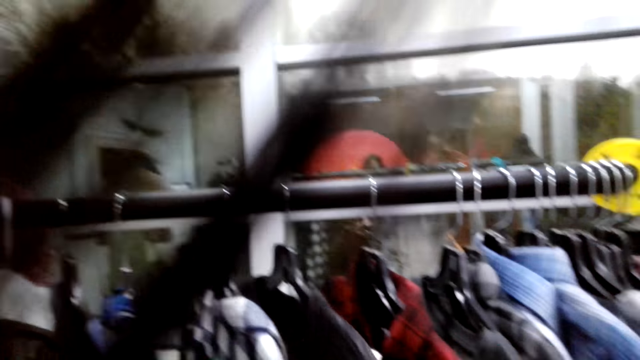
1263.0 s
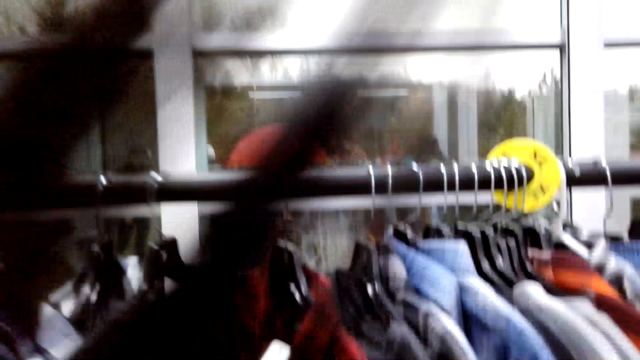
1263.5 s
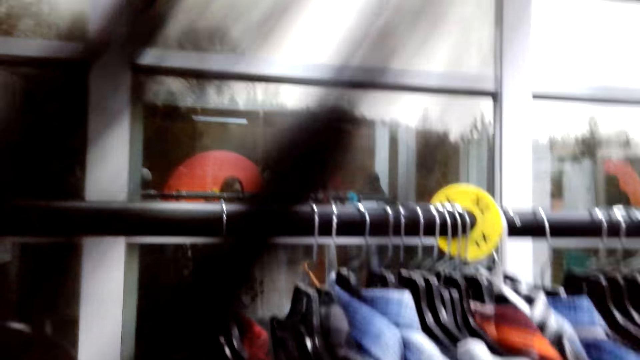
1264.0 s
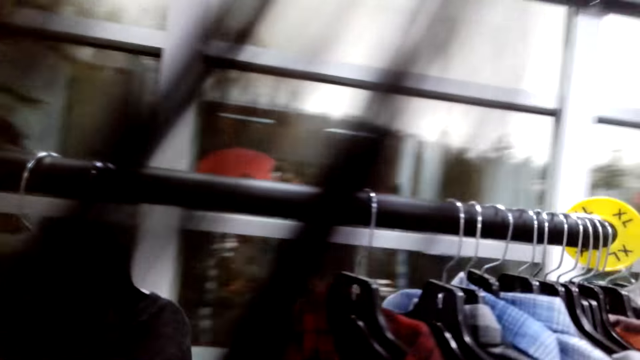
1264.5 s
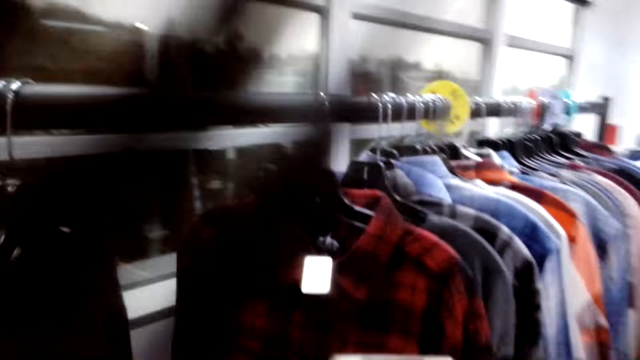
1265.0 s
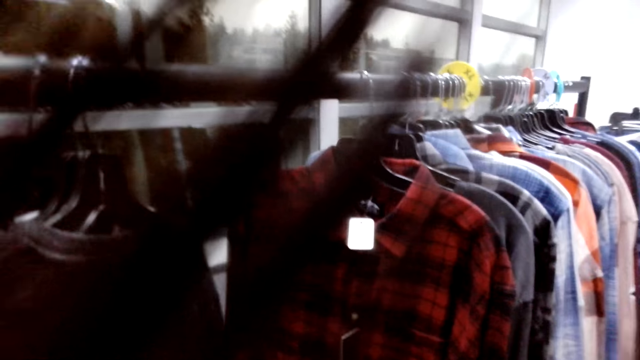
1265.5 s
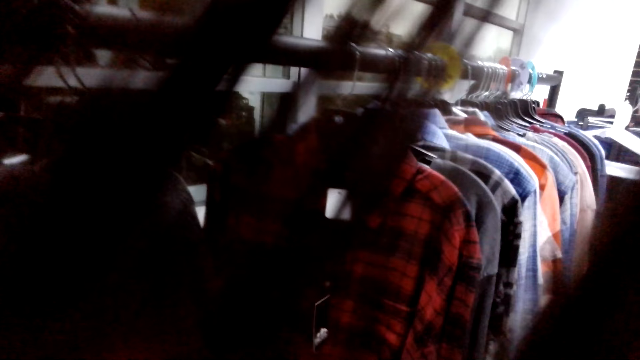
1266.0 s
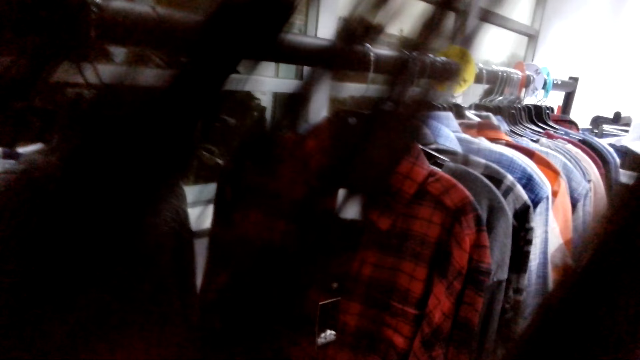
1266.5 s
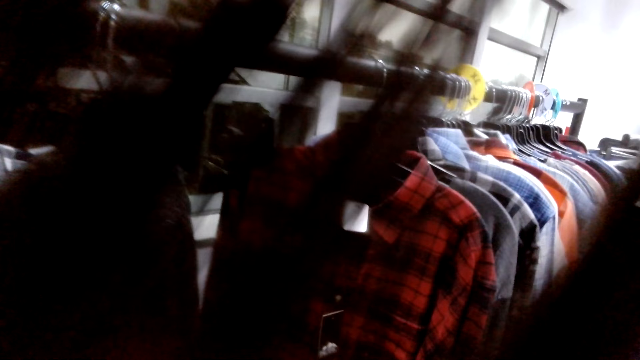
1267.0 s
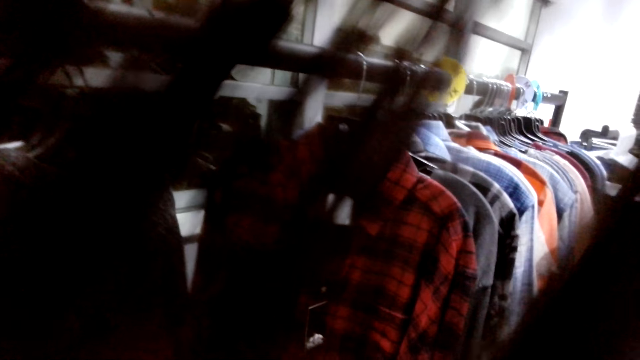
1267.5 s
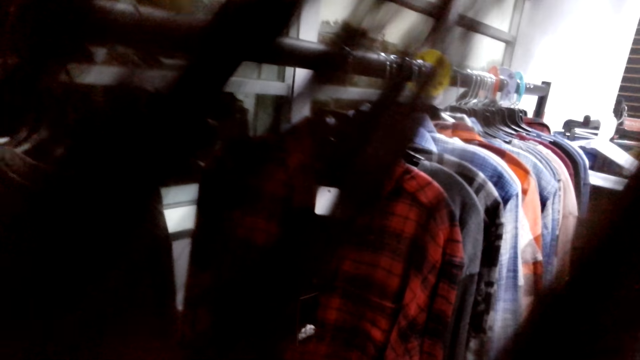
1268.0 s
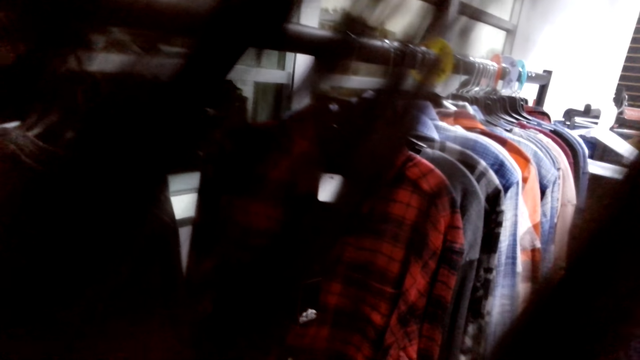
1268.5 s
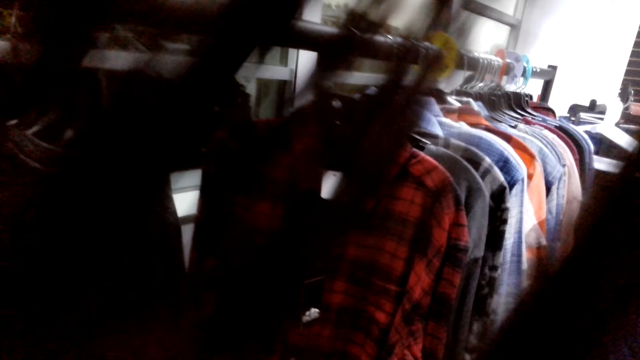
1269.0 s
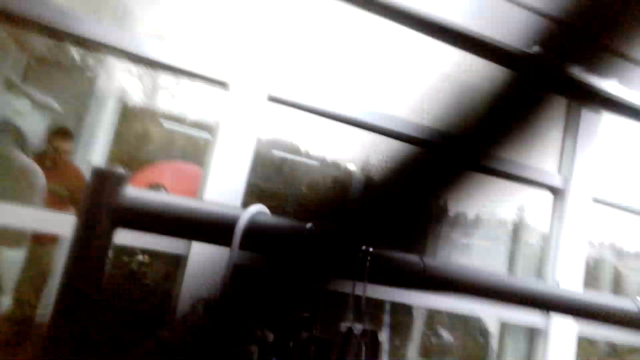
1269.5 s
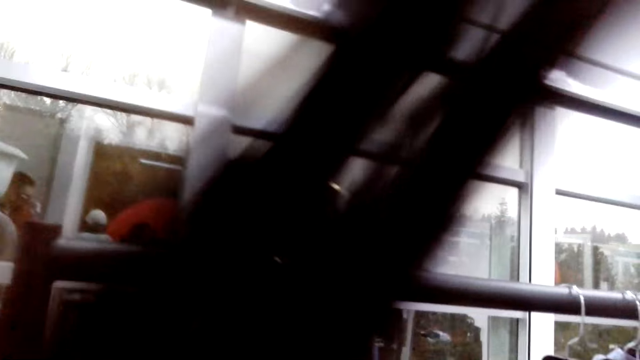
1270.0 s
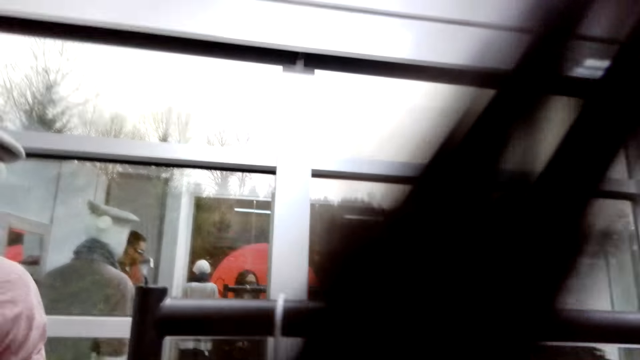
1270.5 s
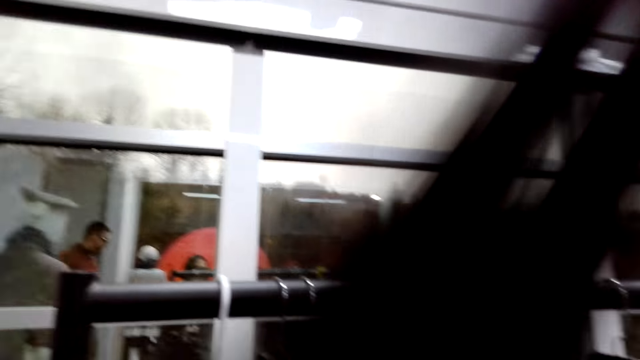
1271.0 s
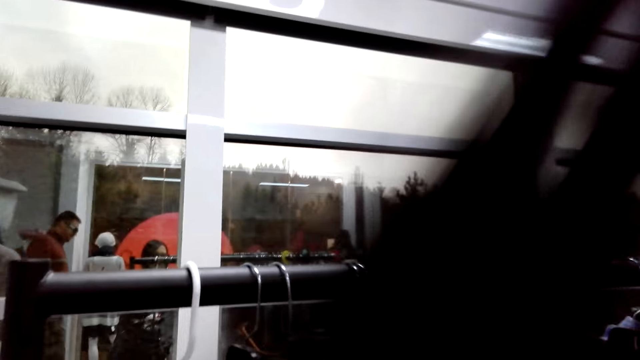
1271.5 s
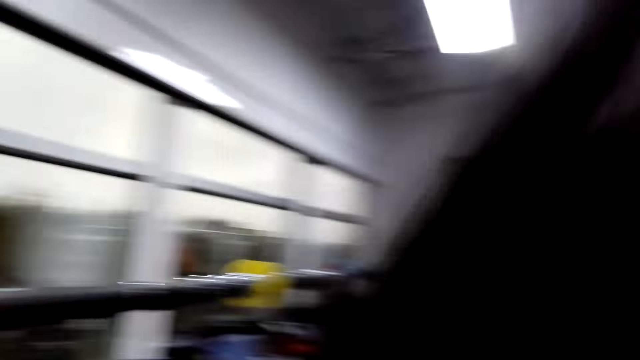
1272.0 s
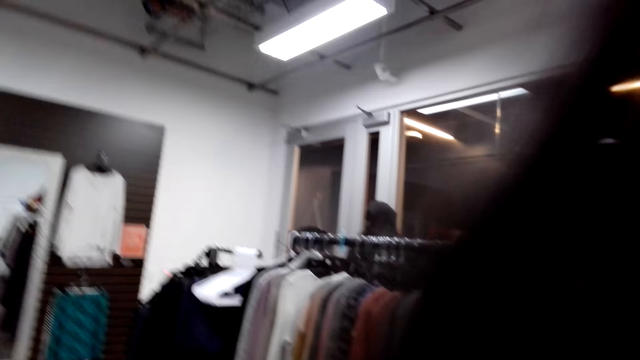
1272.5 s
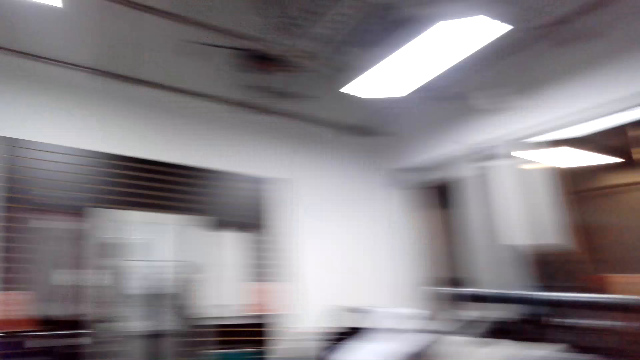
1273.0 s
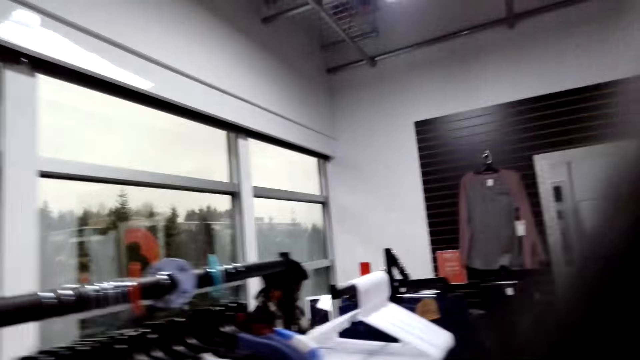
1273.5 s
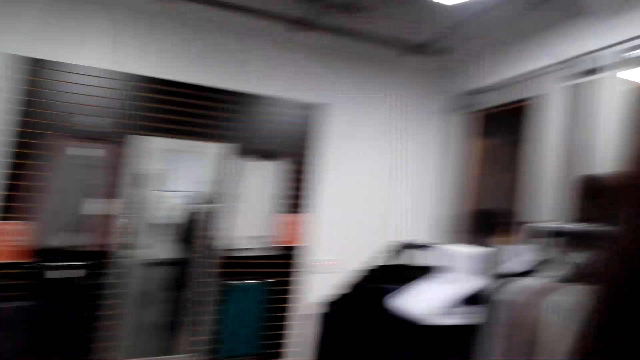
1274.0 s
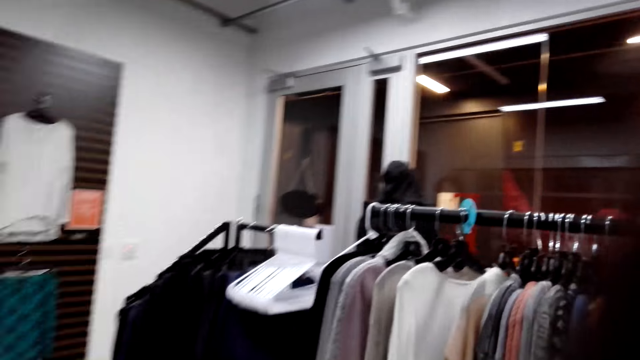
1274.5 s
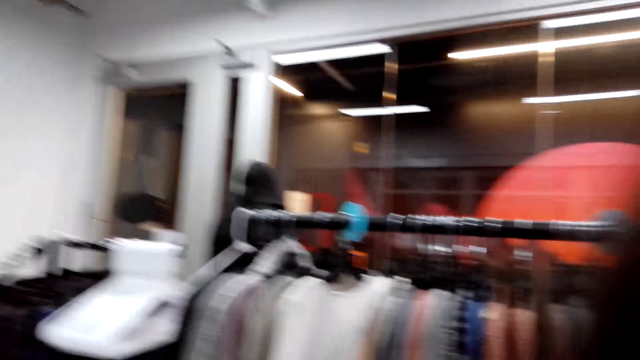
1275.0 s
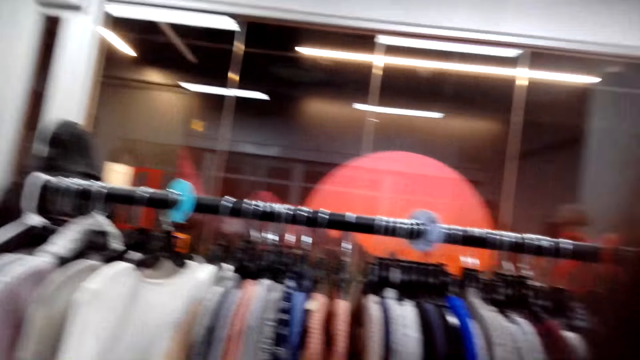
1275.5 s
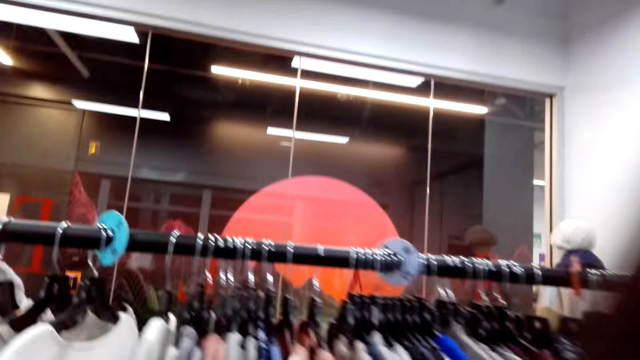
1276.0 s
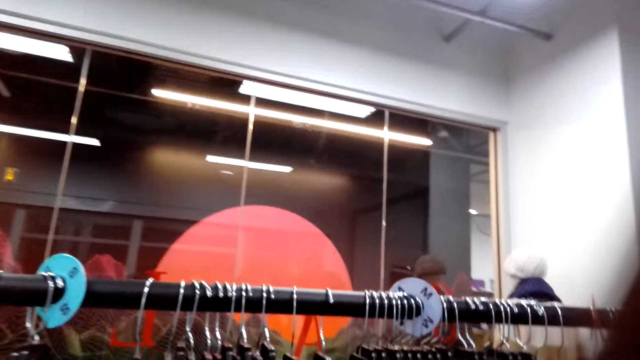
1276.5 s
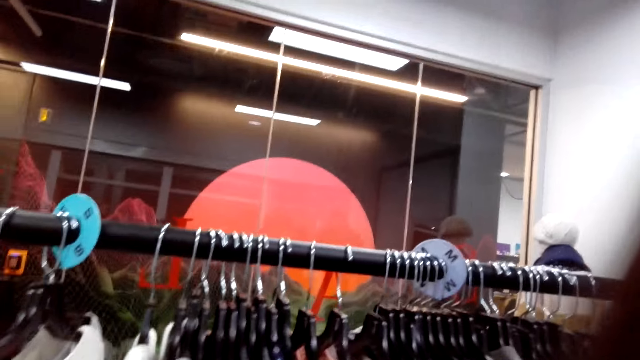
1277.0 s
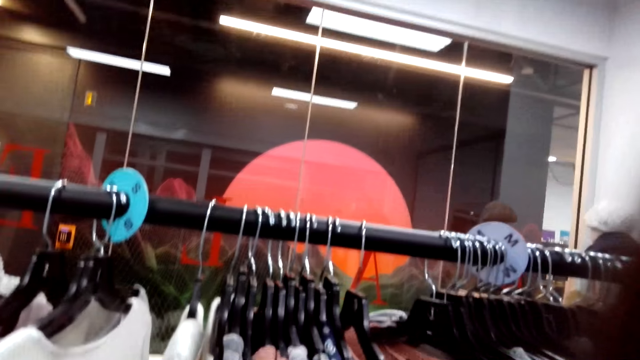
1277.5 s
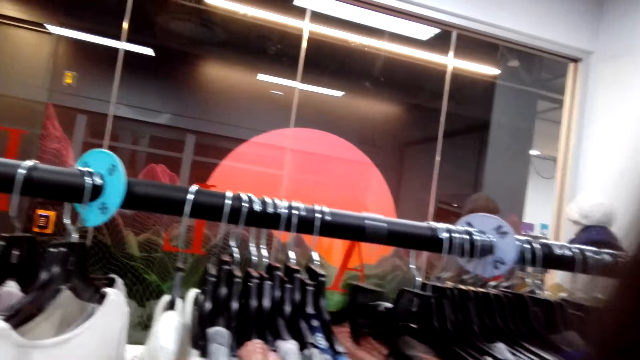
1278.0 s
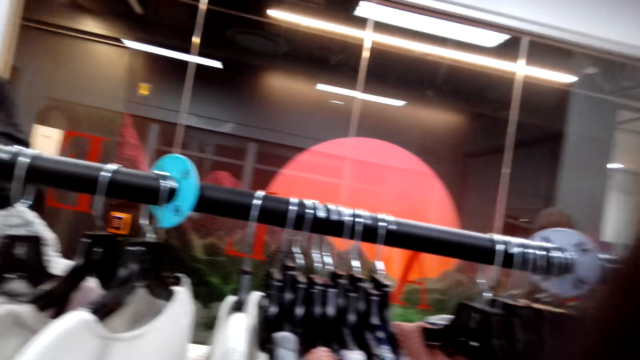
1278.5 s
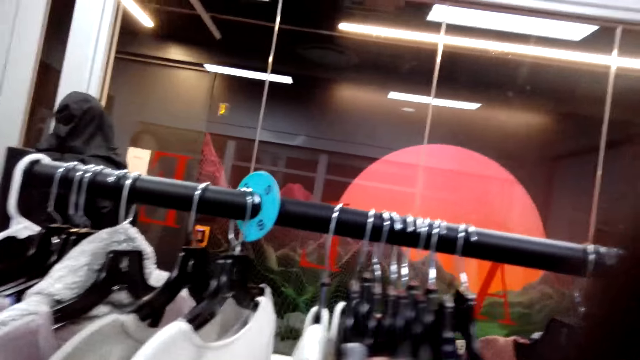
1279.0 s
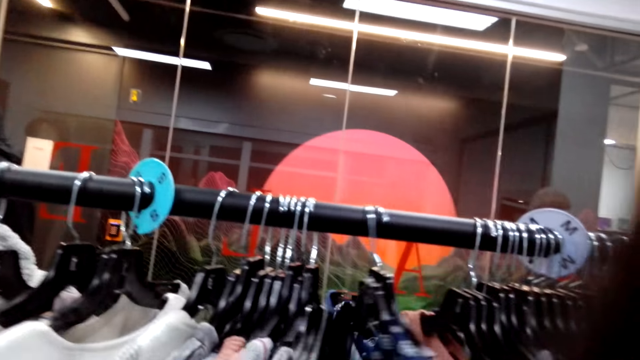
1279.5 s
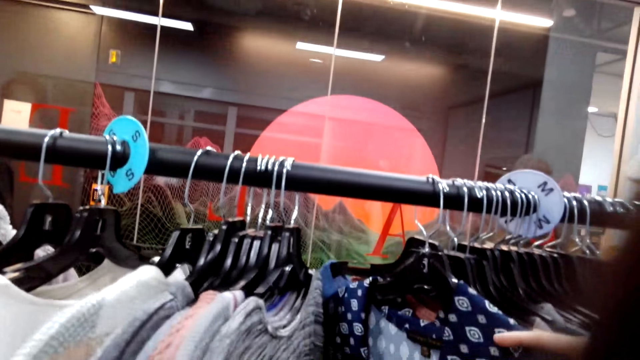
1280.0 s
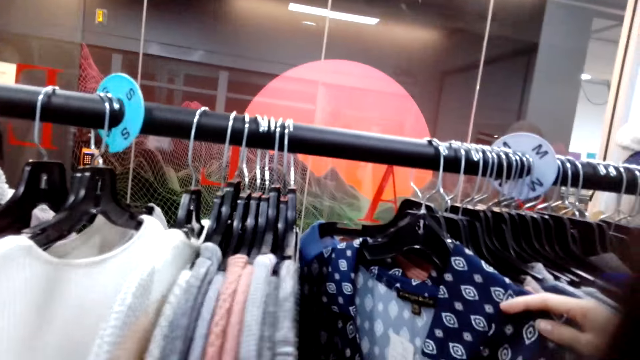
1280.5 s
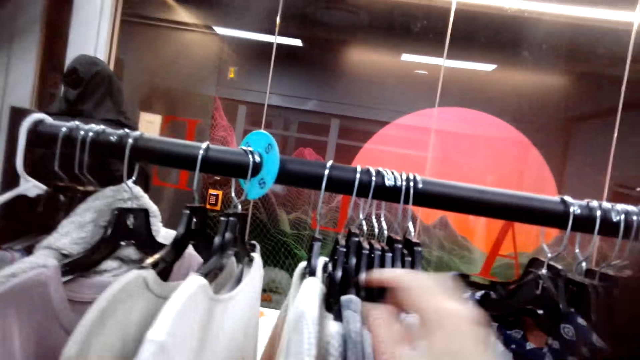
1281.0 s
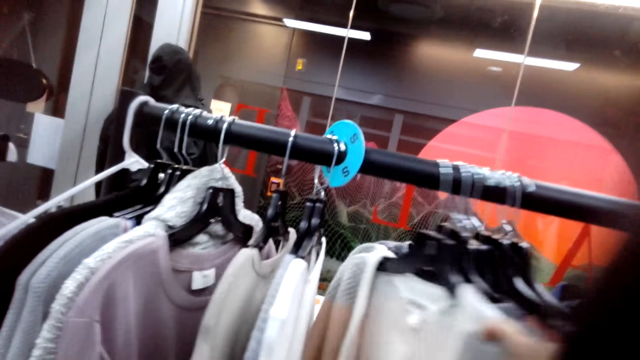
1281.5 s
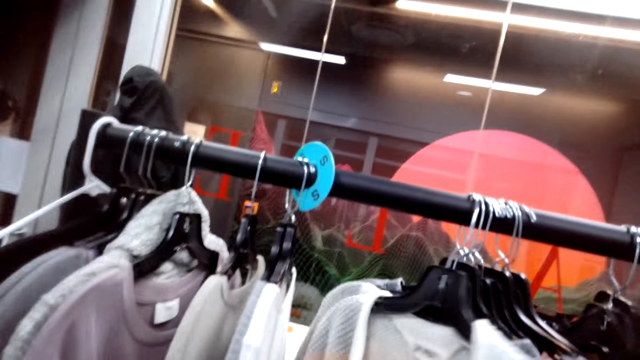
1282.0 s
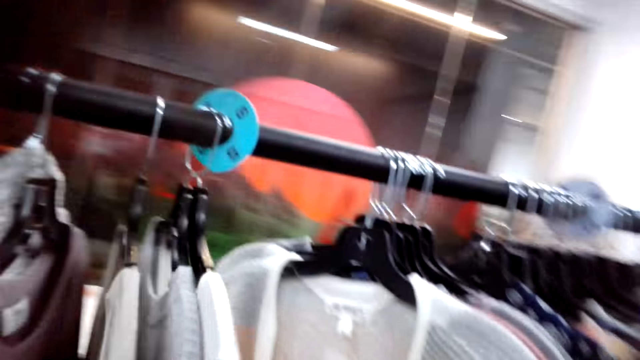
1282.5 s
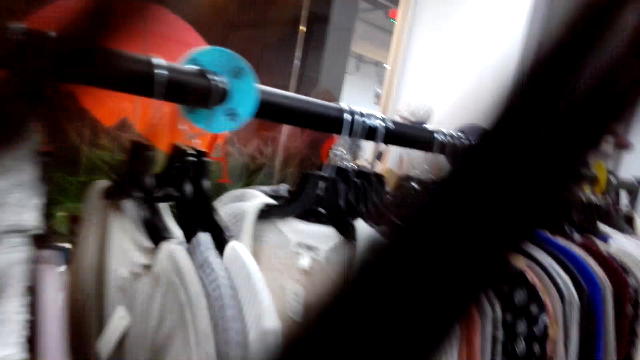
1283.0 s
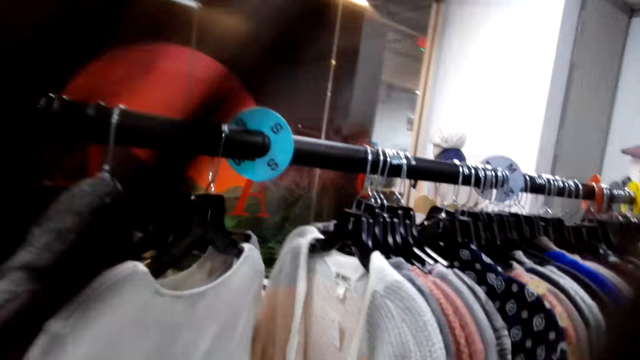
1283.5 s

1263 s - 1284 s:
The camera wearer takes a picture of the shirts. They look at the clothes. They walk in the boutique. They look at the tops. They drag the hangers on the metal rod.
